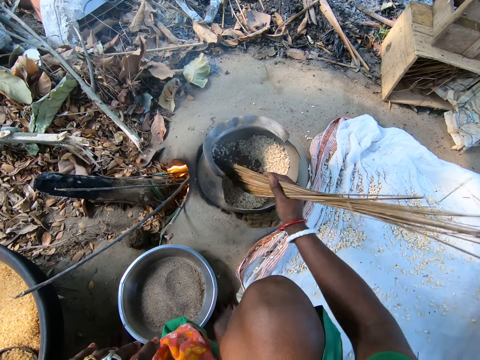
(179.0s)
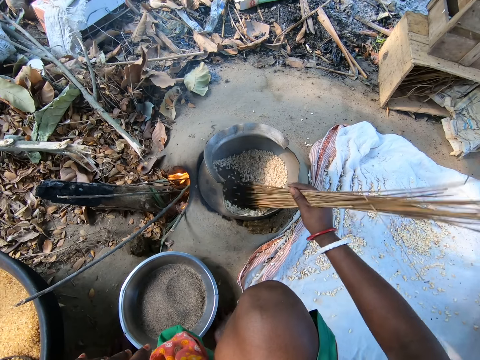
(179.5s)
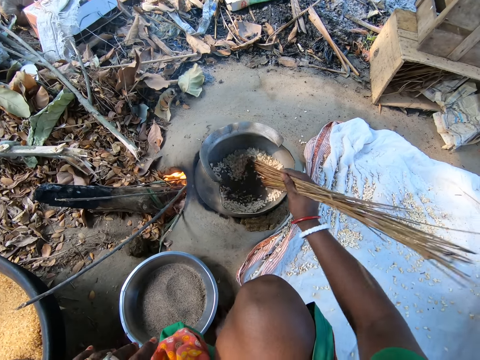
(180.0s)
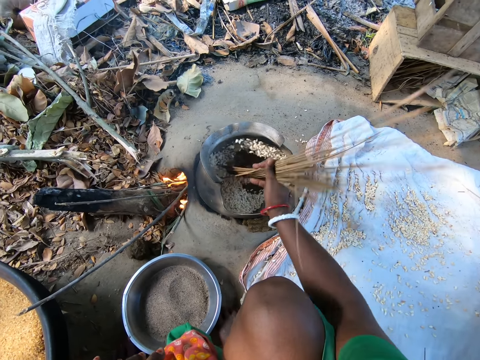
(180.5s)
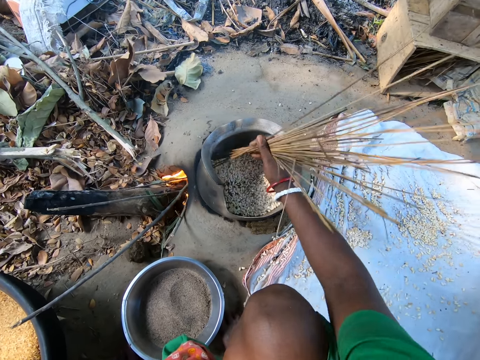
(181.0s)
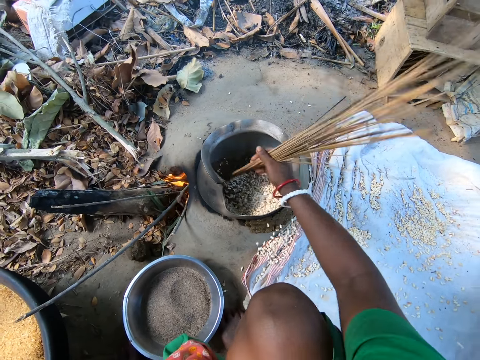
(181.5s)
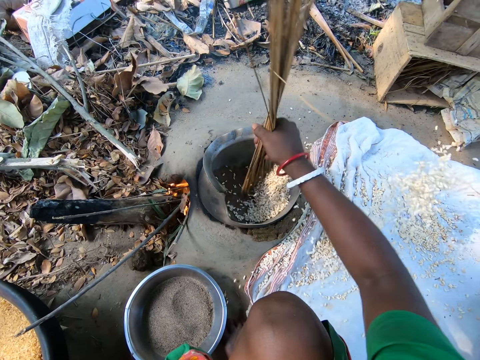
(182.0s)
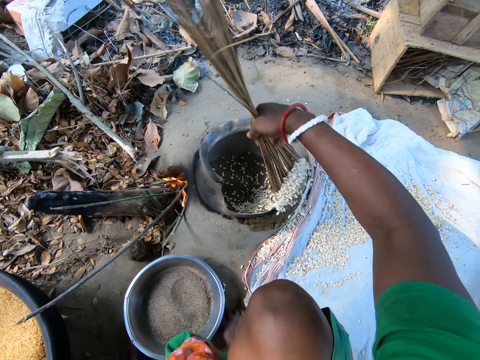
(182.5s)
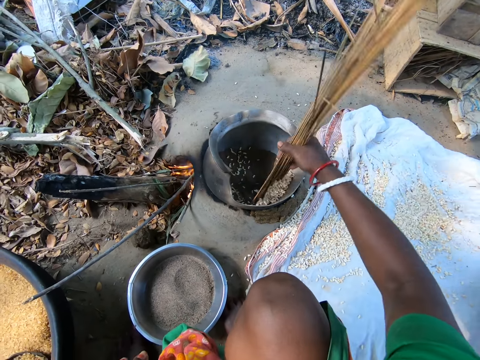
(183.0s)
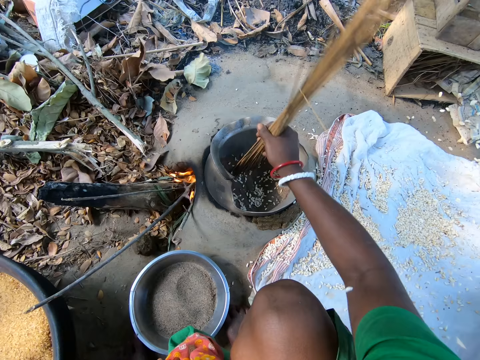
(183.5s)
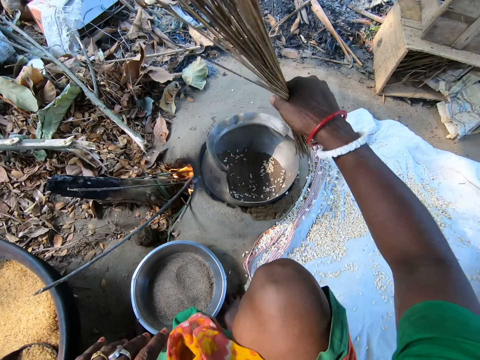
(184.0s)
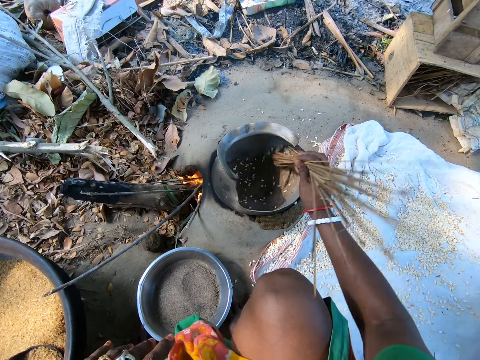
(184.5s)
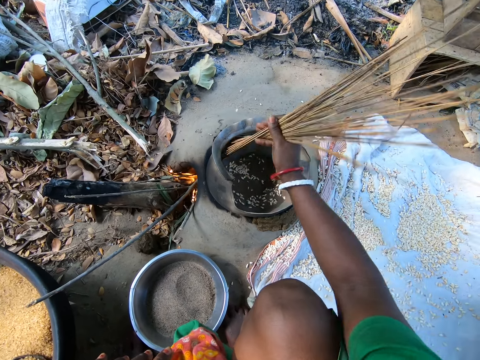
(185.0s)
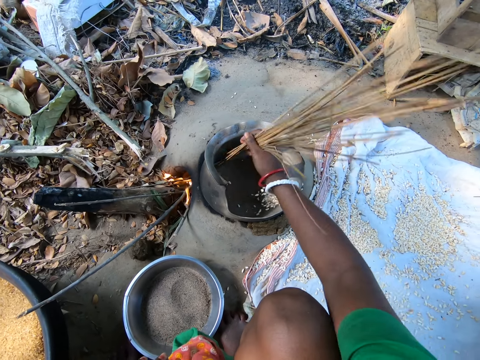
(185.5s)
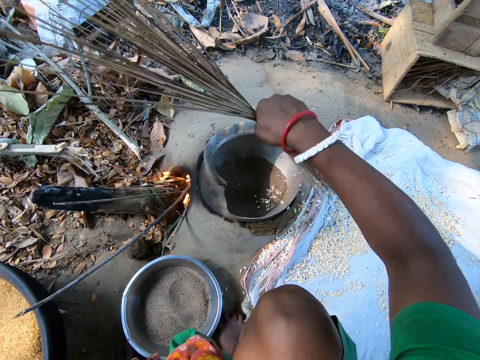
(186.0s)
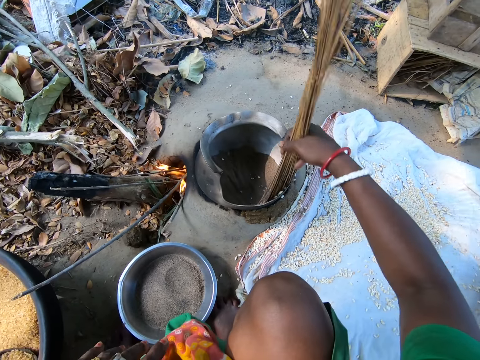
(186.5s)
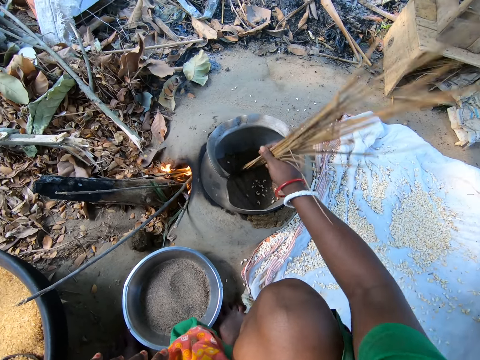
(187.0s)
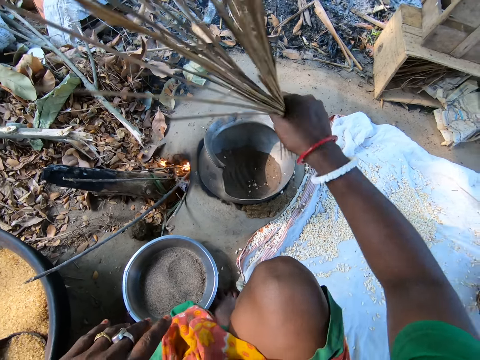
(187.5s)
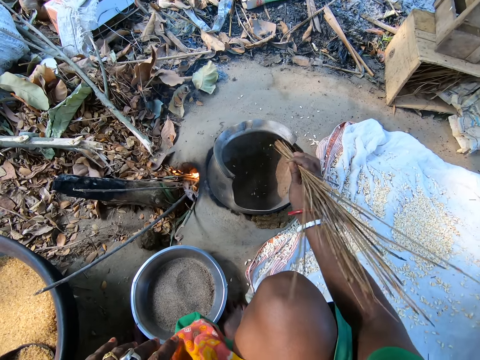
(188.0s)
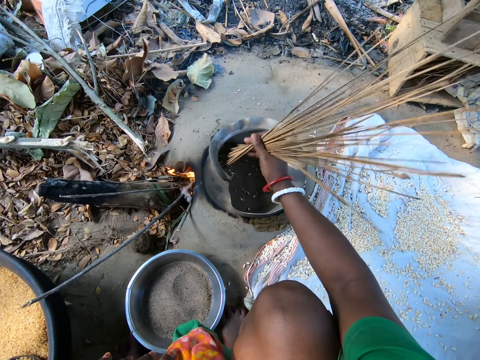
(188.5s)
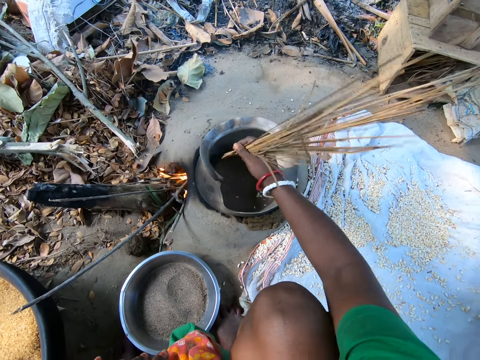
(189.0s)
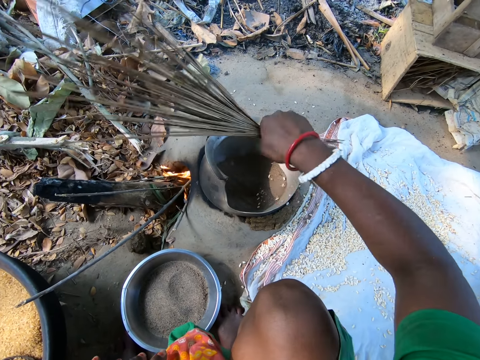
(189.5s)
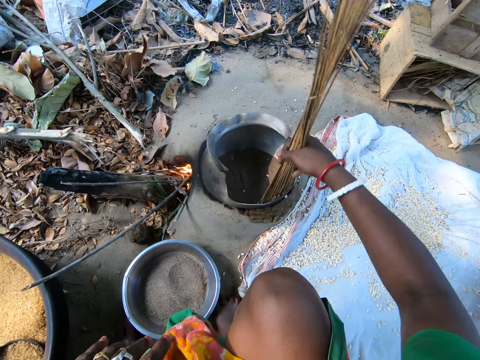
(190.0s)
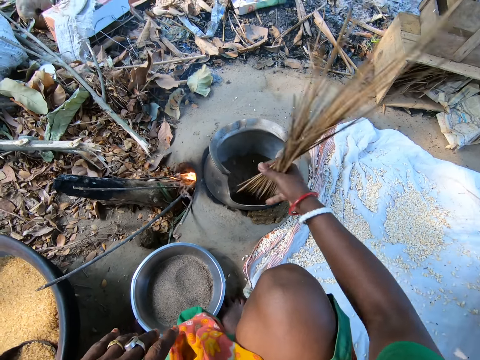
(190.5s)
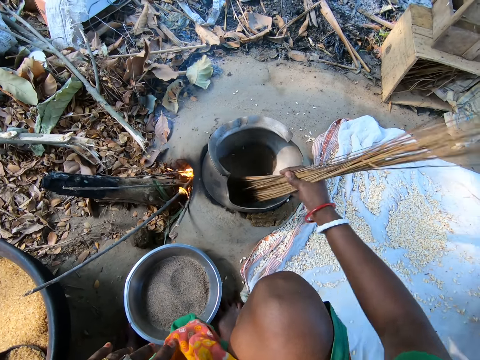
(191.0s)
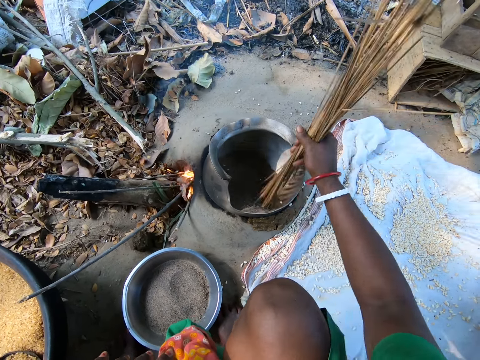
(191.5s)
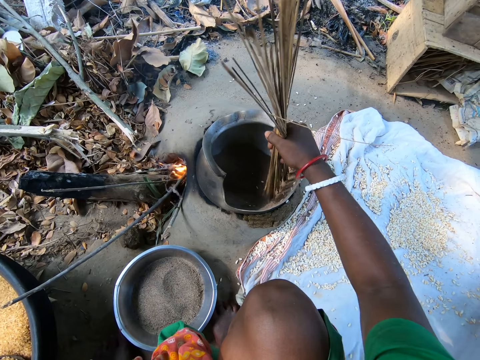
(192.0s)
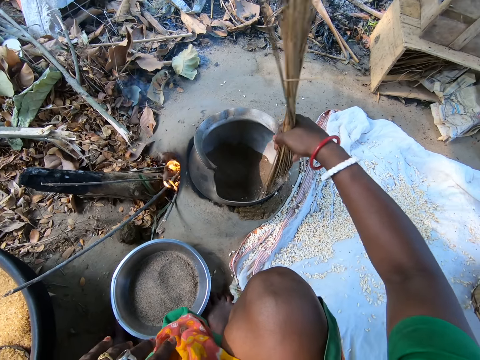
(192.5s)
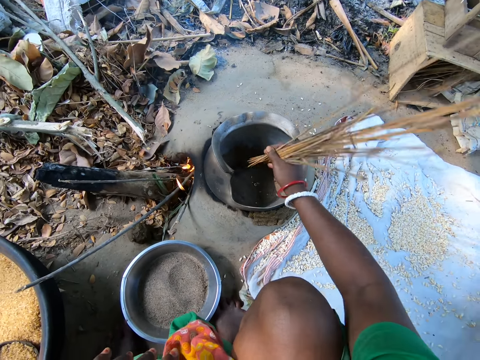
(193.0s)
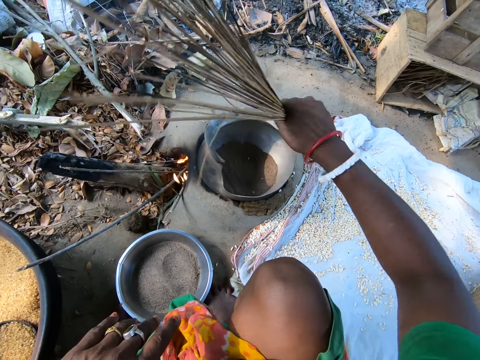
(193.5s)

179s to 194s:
The camera wearer pushes the rice out of the cooking pot. They drop the cooked wheat on the mat on the ground.

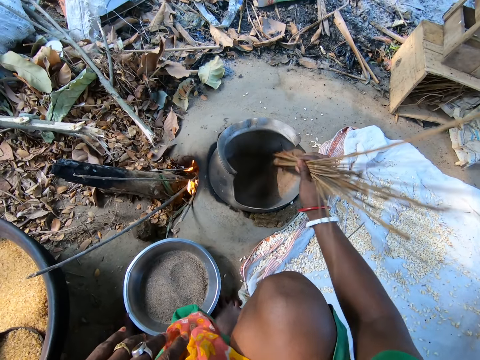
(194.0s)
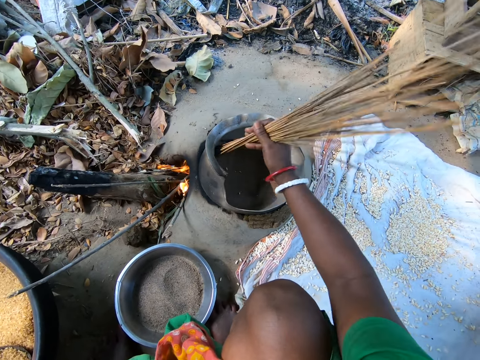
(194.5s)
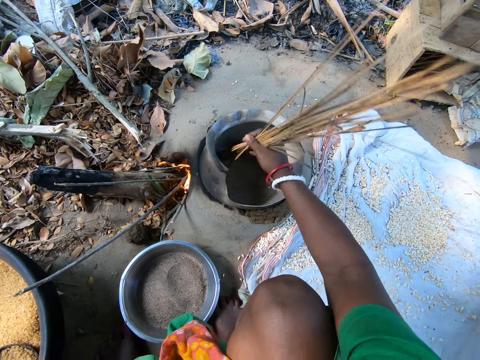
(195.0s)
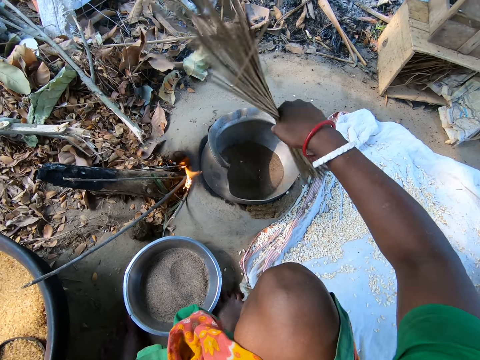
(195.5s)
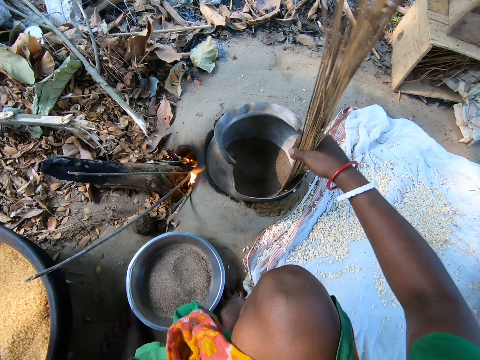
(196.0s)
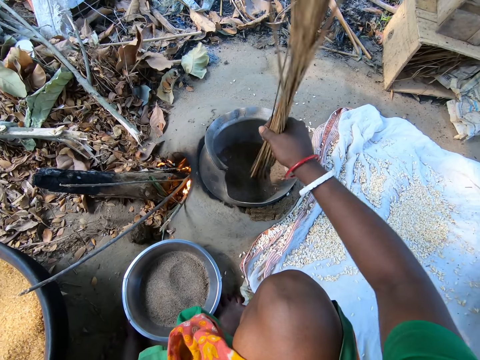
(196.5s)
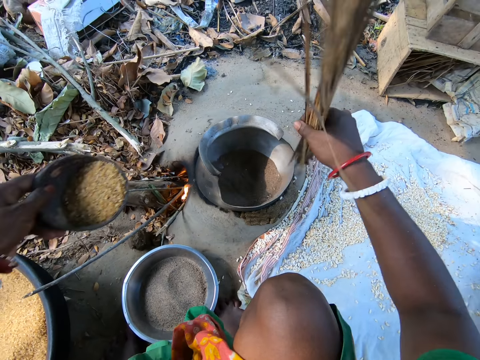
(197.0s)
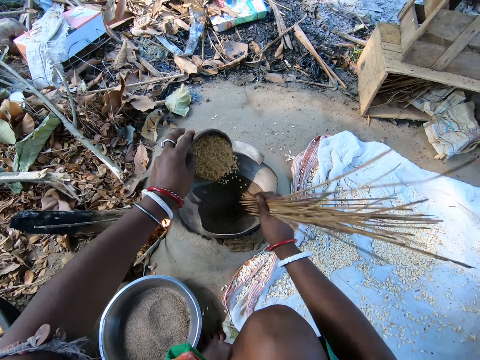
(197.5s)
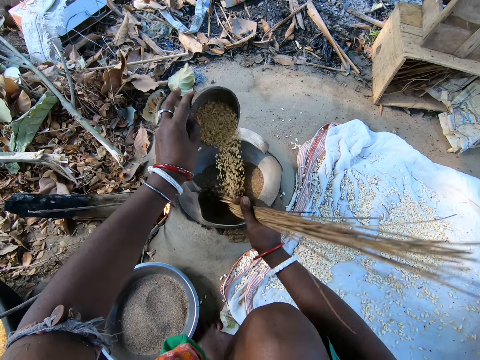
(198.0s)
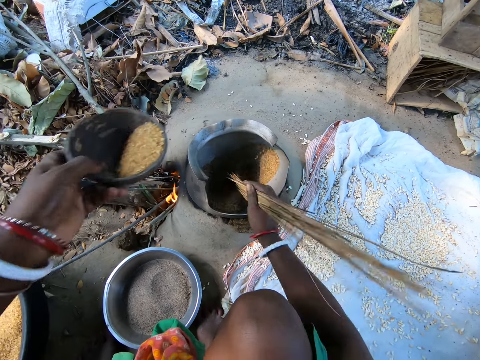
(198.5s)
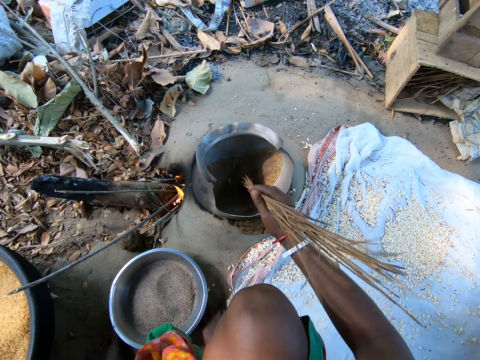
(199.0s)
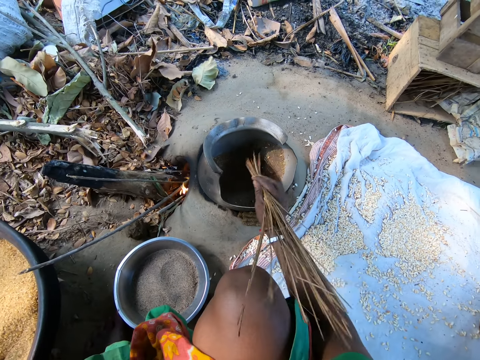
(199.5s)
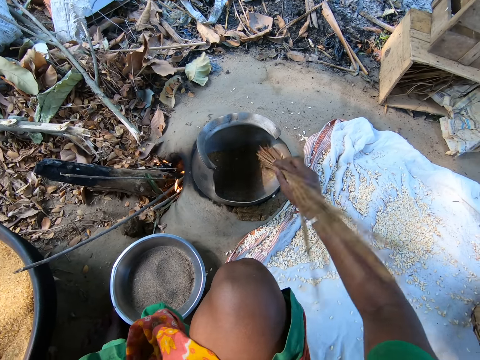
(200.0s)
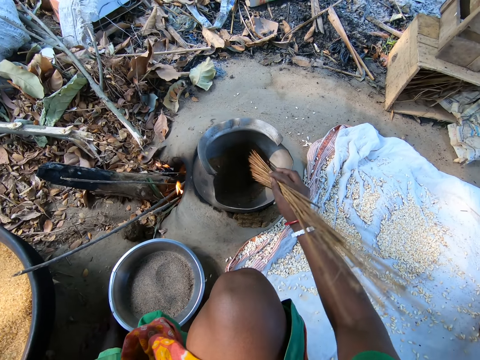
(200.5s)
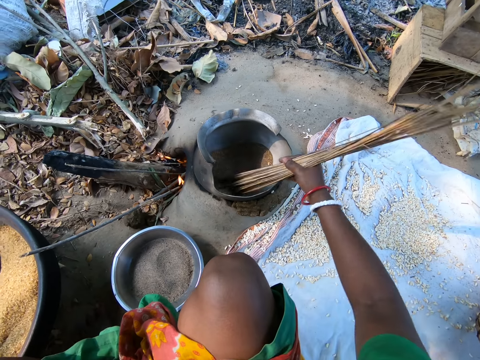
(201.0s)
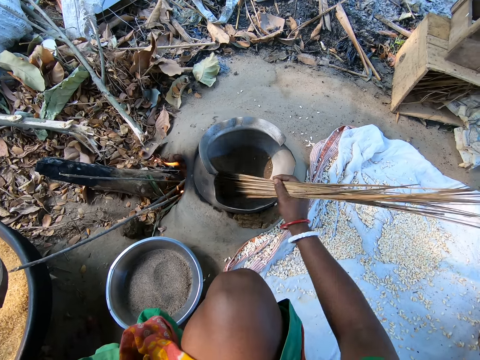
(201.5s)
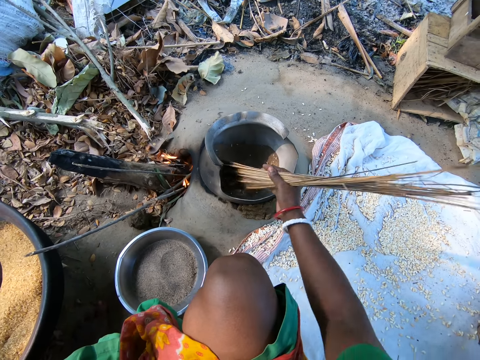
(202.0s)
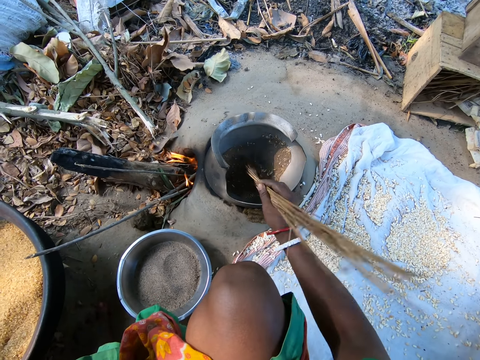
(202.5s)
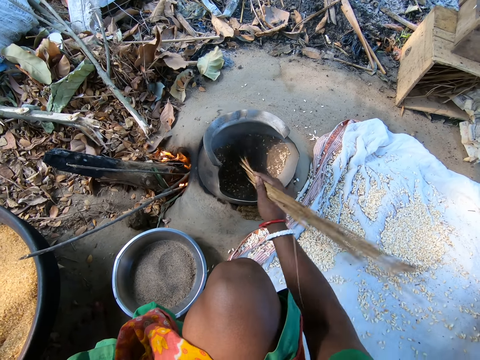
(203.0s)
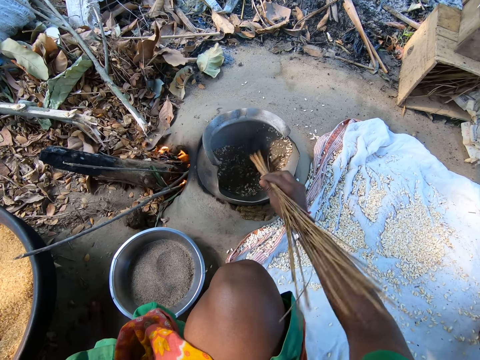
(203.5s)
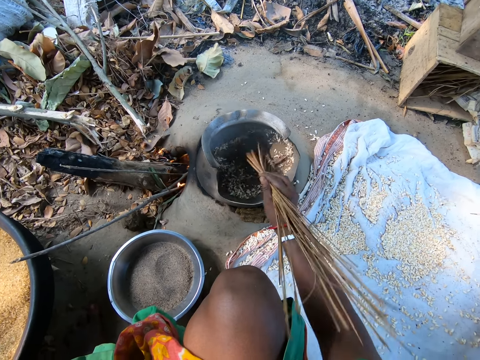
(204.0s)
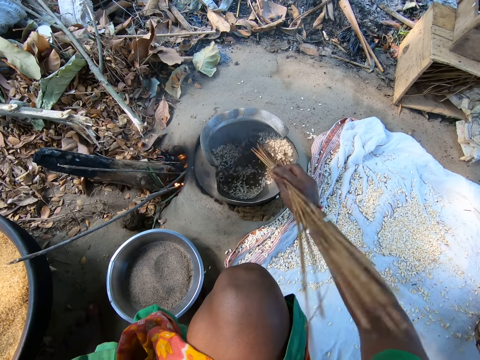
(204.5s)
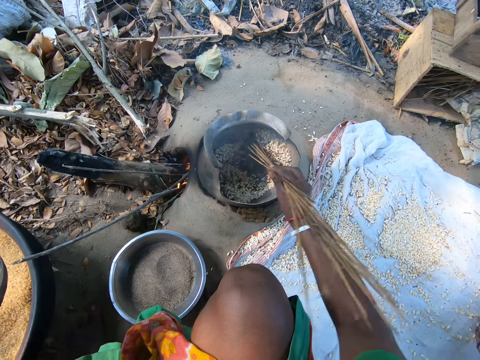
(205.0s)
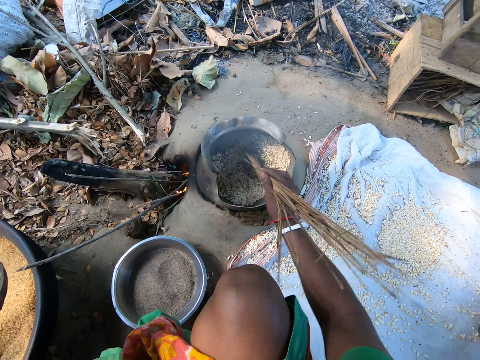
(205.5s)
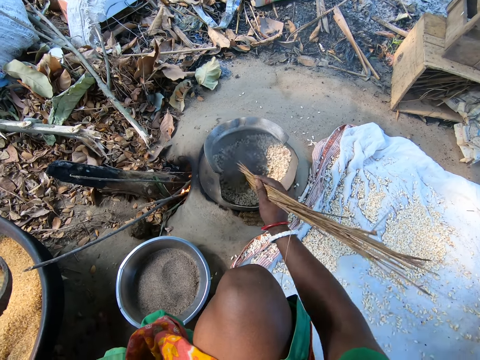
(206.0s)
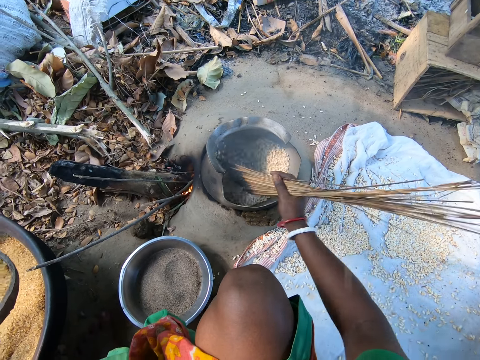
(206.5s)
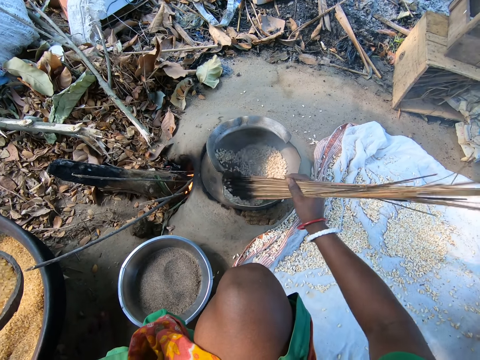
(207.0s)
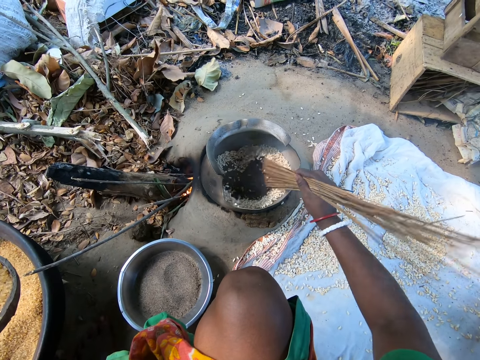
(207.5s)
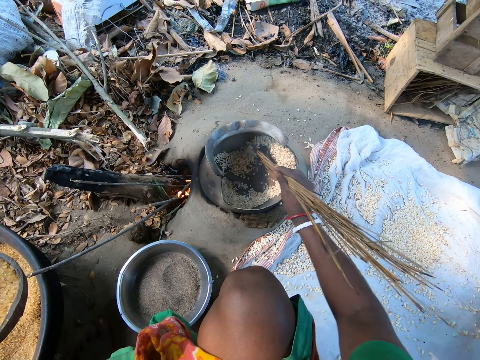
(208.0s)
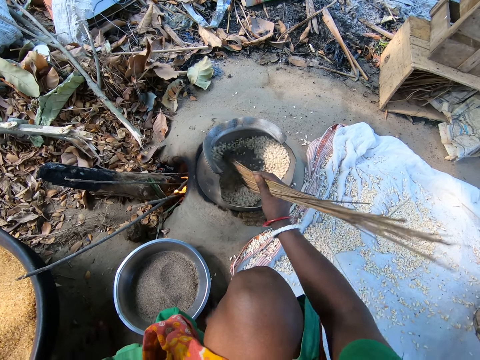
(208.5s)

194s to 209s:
The camera wearer pours the wheat in the cooking pot. They stir the wheat in the cooking pot with a broomstick.
